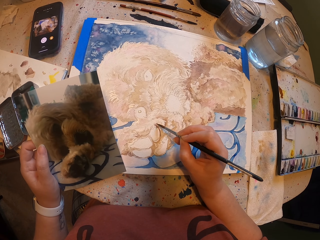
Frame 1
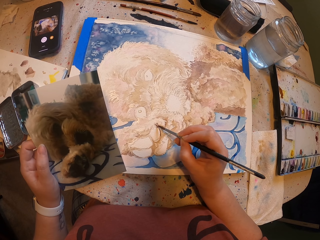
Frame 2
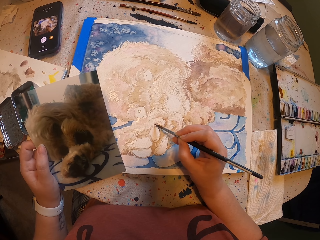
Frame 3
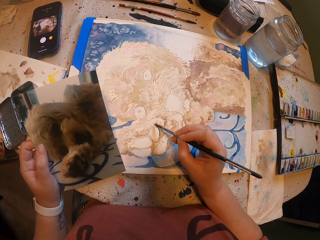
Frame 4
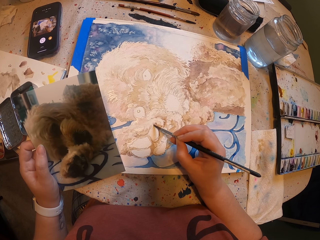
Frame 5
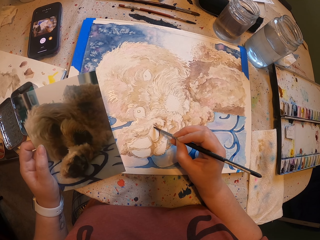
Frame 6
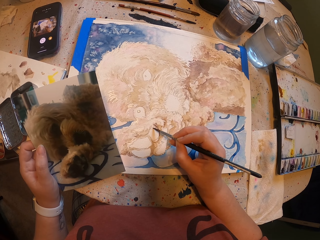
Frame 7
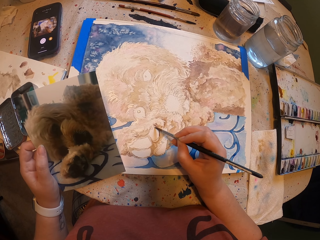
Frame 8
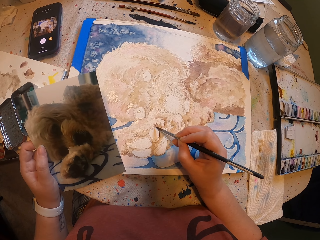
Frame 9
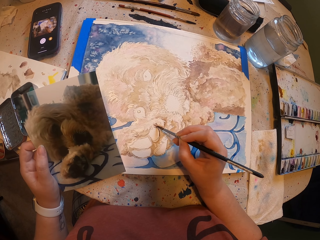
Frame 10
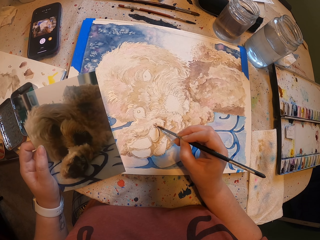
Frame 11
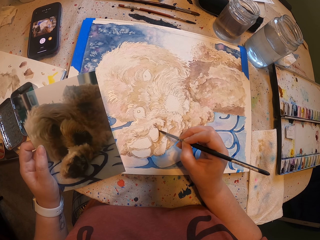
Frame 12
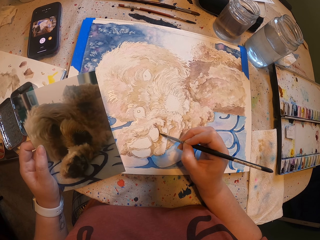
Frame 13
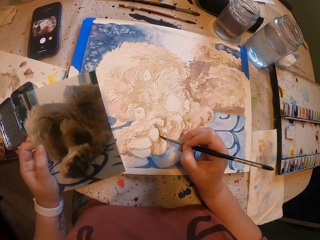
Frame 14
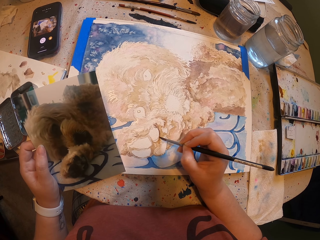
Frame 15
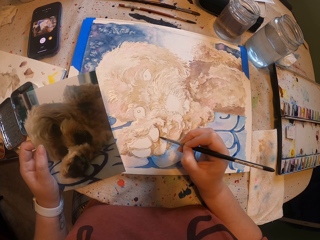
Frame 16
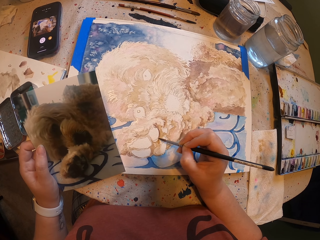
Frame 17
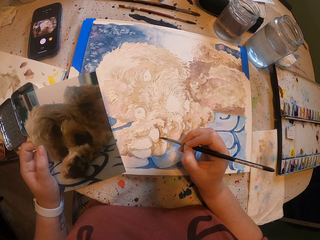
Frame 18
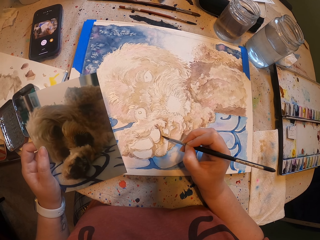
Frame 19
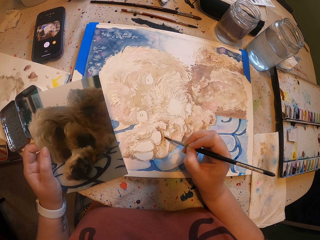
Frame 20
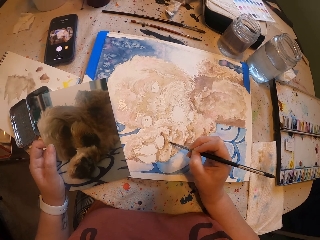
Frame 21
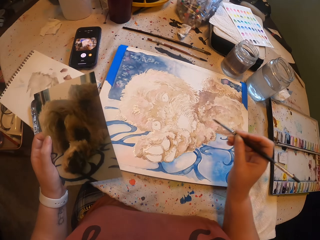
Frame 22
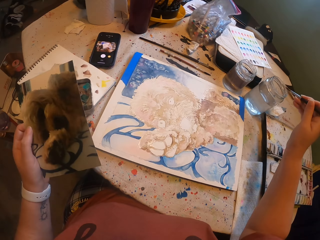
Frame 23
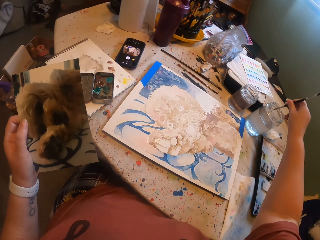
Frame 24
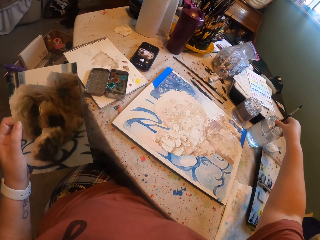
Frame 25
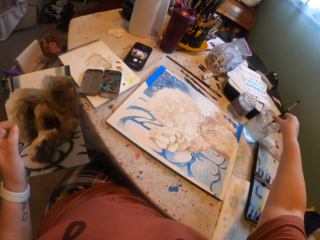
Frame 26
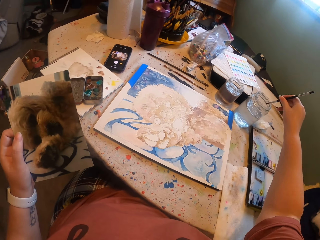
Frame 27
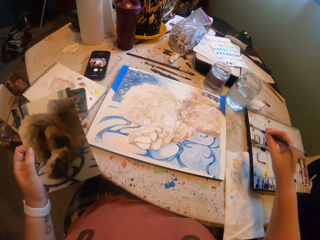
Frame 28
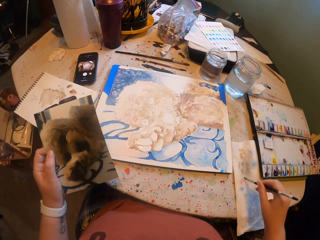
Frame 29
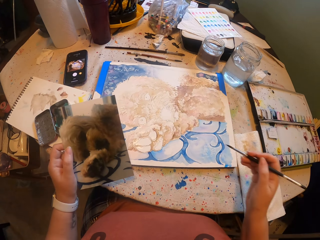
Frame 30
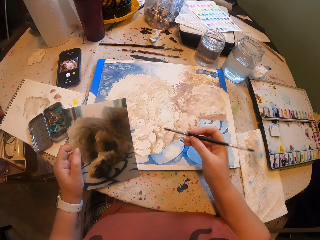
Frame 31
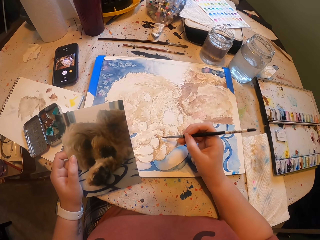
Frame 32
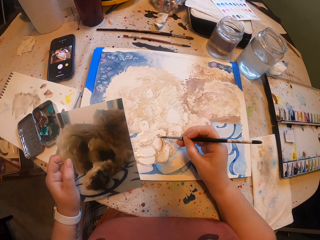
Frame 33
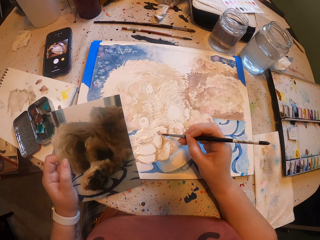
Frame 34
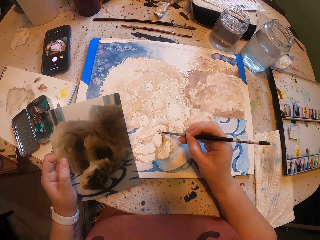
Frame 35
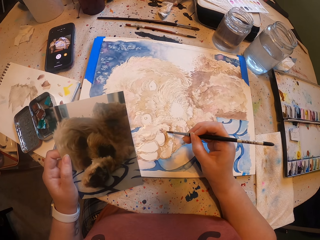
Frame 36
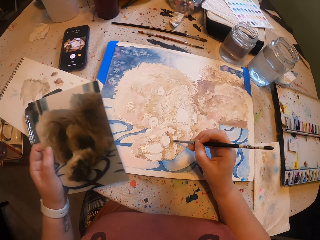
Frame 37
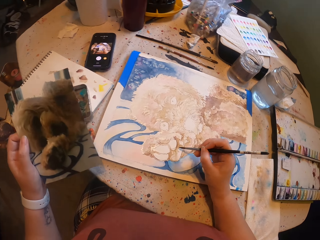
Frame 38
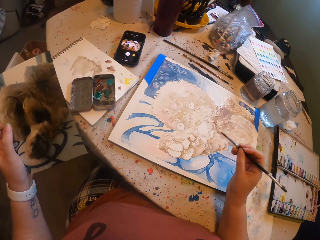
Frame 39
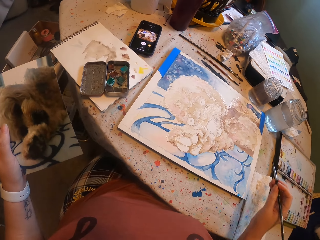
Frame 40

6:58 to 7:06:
The camera wearer dips the paint brush in the bottle of water. They paint the art with the paint brush on the book.

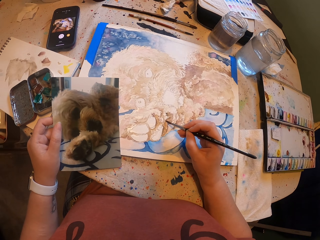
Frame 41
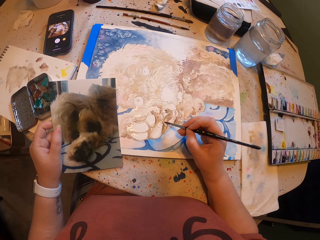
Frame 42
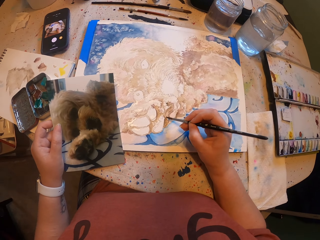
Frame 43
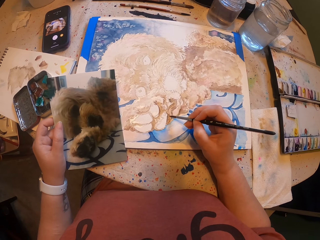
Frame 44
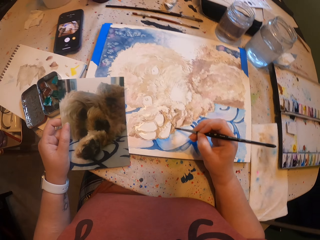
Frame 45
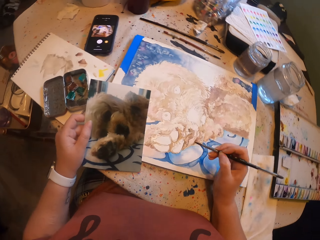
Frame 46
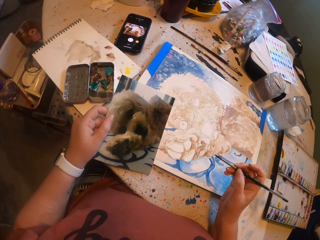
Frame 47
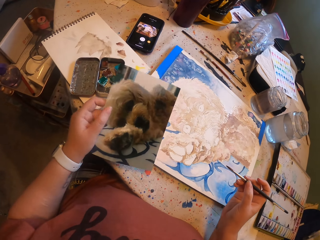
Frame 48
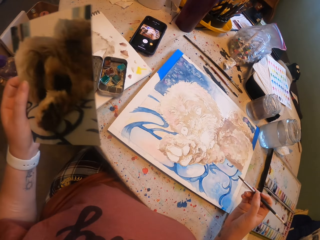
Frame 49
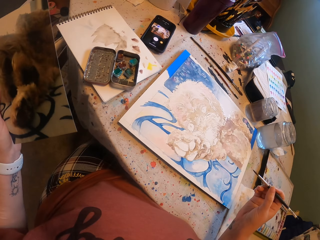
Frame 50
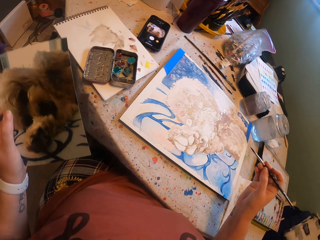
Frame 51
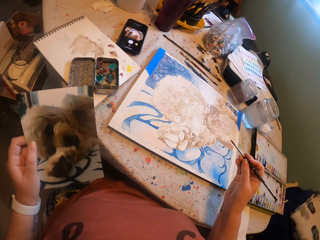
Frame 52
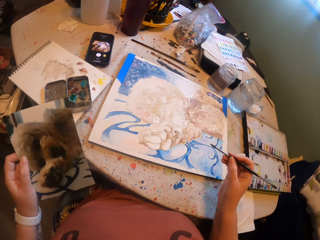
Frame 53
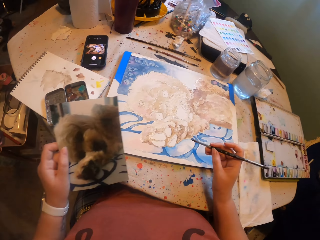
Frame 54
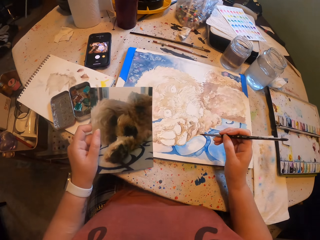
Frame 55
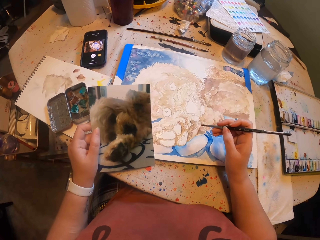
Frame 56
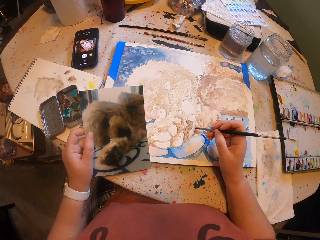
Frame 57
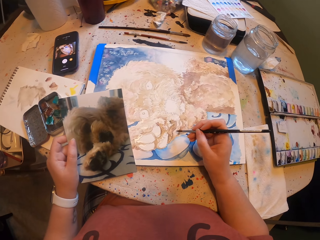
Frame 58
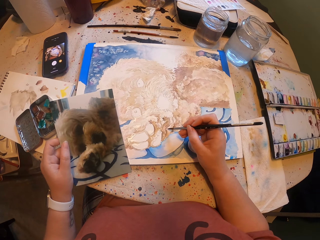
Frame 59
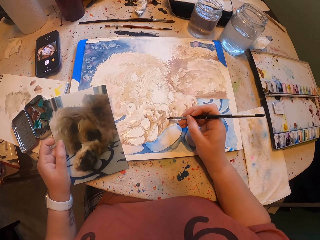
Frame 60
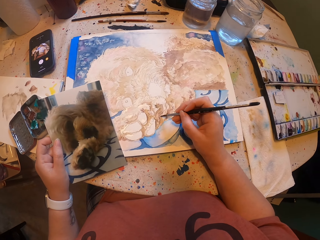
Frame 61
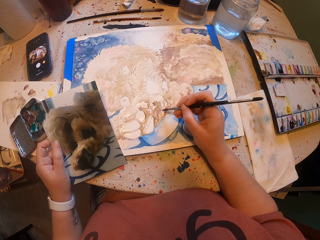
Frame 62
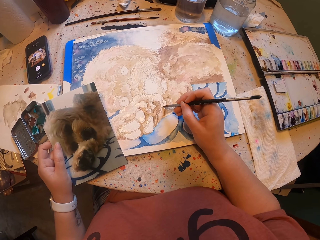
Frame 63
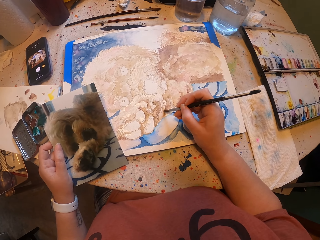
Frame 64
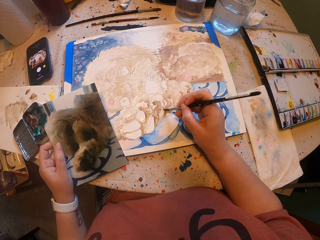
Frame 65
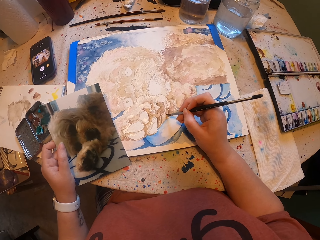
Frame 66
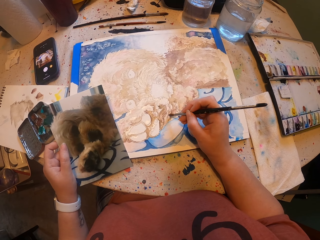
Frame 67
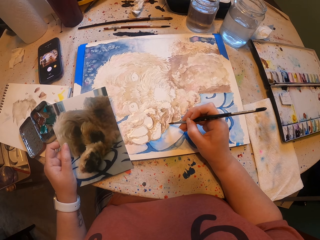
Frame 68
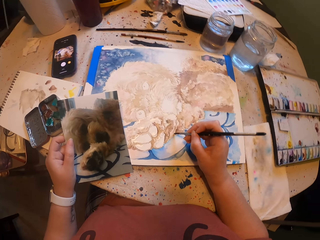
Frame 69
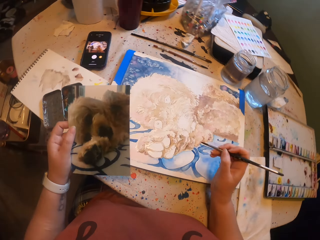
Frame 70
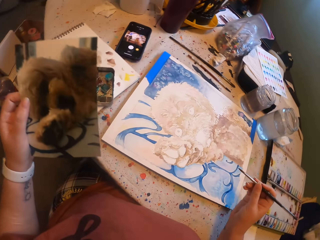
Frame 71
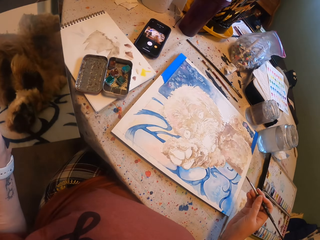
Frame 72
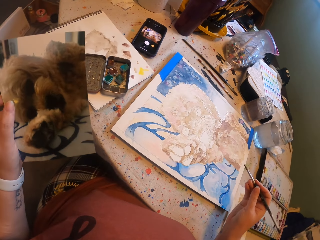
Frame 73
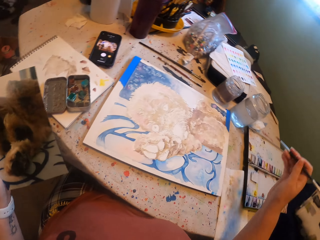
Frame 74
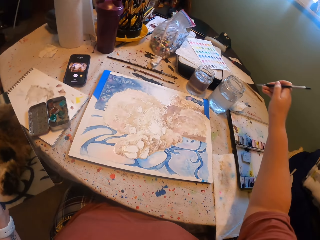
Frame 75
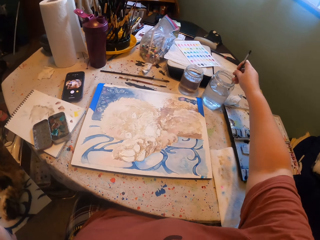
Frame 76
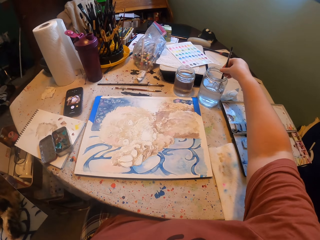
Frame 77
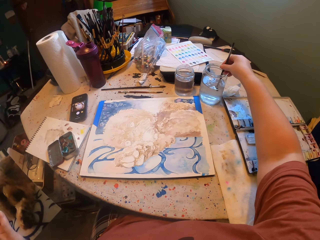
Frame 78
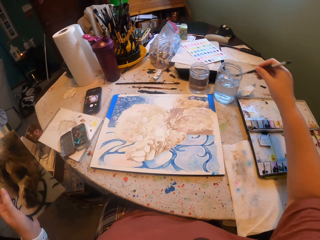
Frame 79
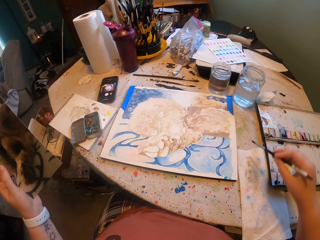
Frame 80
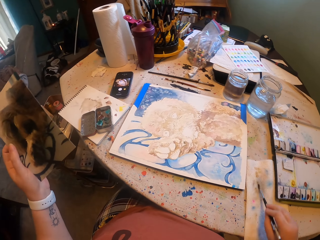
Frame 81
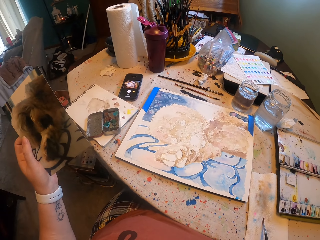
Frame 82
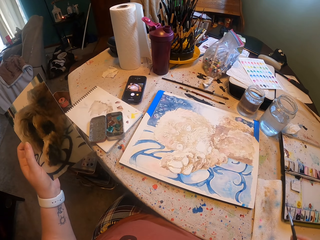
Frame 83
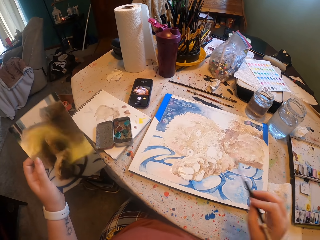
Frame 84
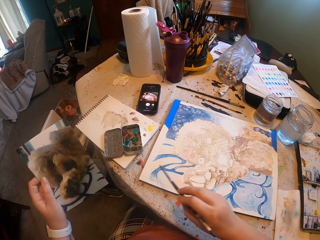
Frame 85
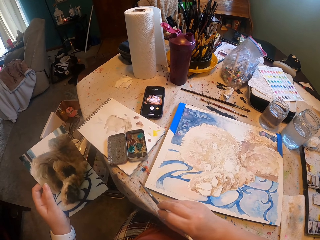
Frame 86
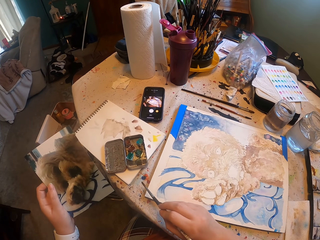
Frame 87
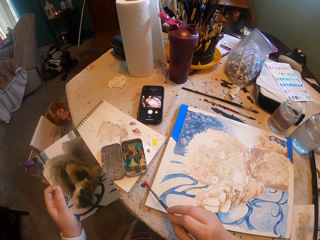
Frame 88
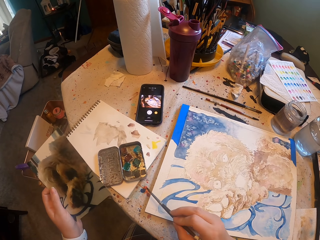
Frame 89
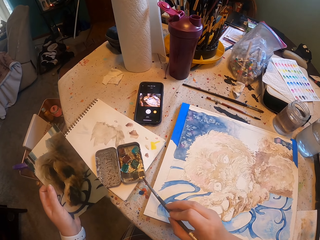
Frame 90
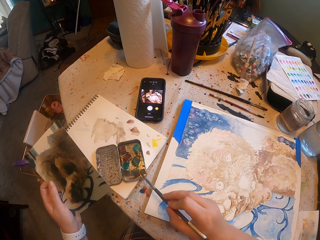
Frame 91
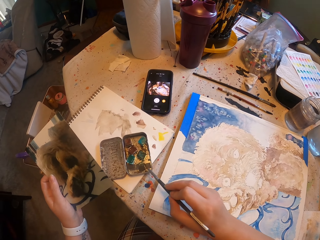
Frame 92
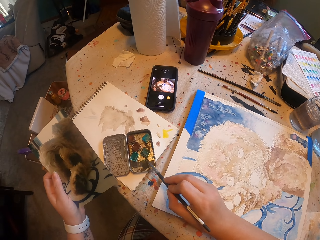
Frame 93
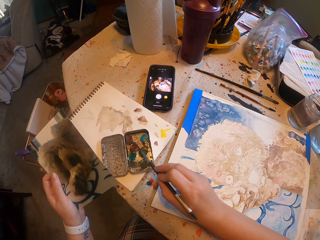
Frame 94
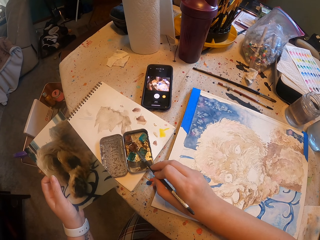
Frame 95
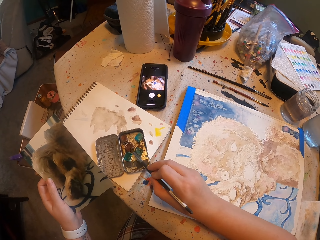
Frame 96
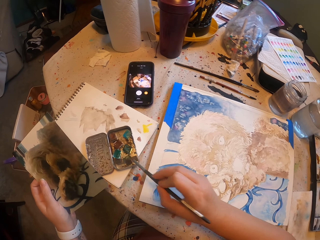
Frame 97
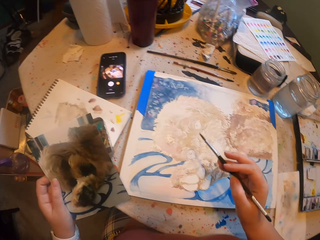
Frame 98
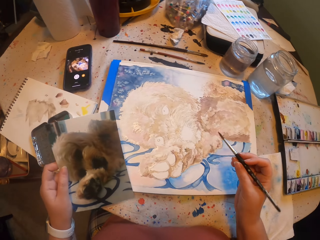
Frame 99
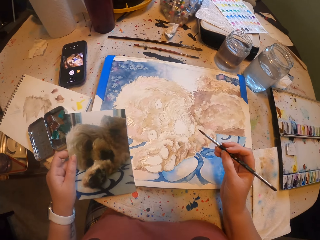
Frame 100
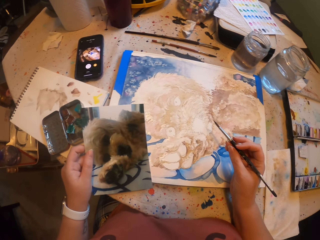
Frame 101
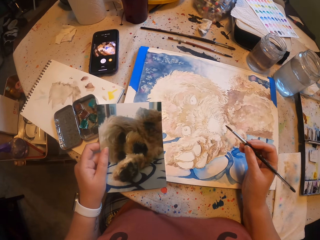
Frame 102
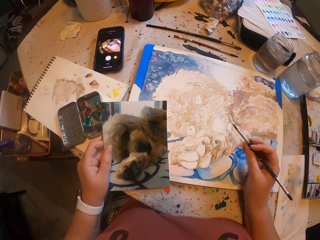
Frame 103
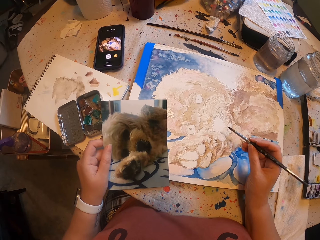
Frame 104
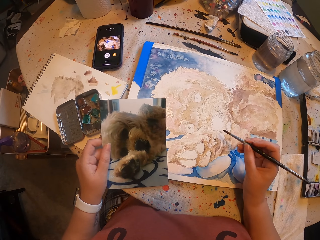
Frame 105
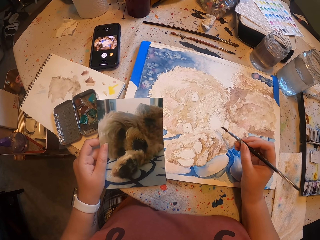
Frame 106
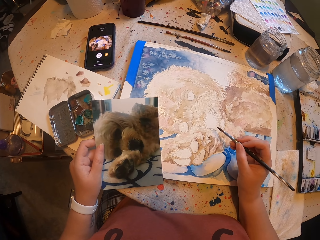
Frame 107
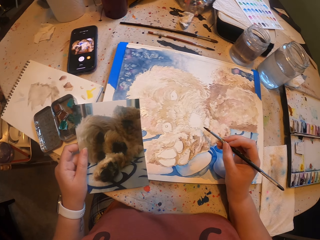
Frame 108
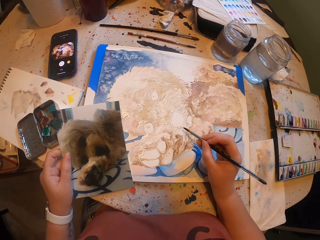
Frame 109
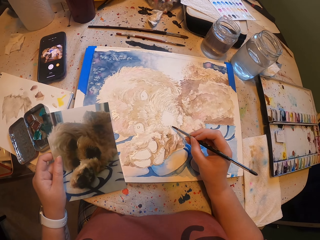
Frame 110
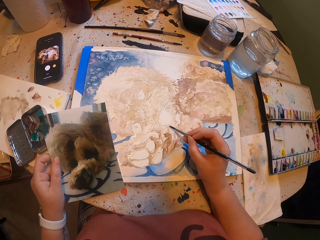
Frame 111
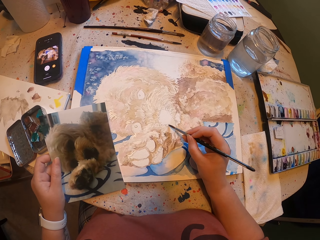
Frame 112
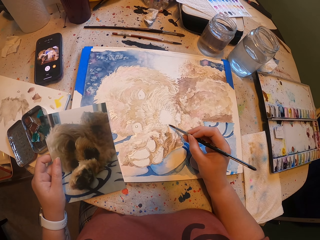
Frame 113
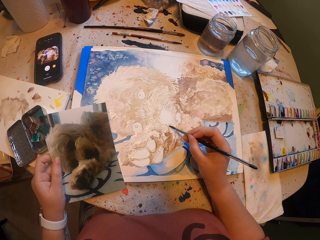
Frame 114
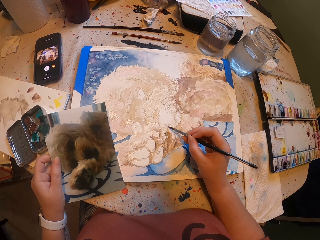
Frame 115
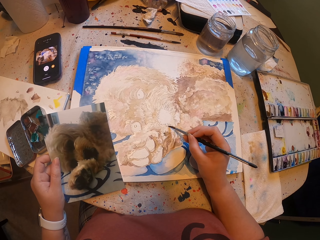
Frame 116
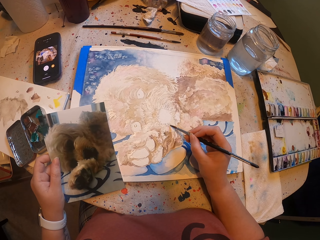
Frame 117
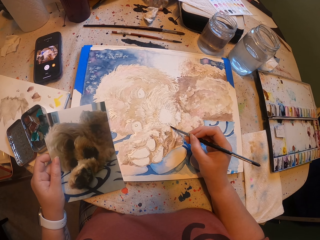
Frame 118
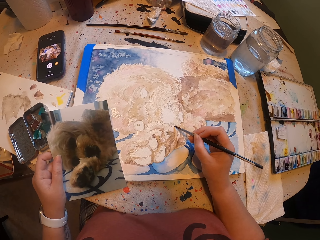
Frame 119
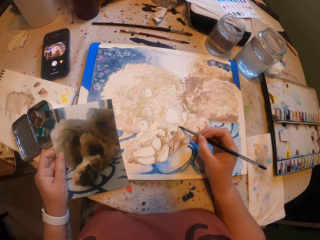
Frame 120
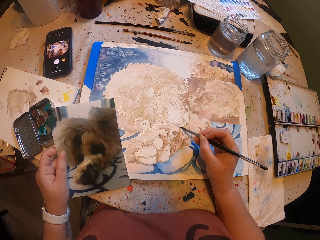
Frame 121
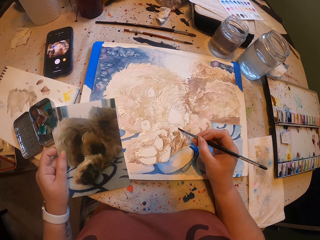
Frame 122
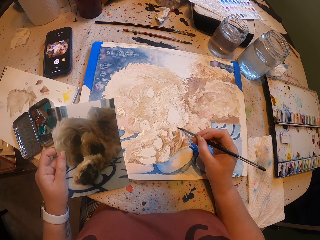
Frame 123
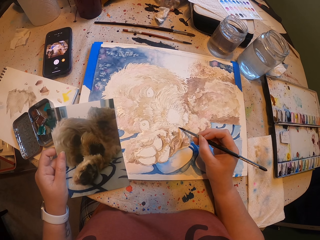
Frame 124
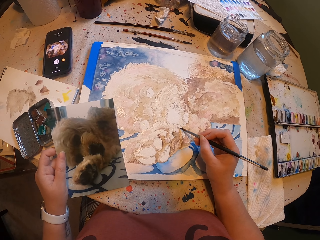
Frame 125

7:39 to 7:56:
The camera wearer stops painting. They paint the art with the paint brush. They dip the paint brush in the bottle of water. They pick a color from the palette. They dip the paint brush in the paint. They paint the art with the paint brush on the book.
